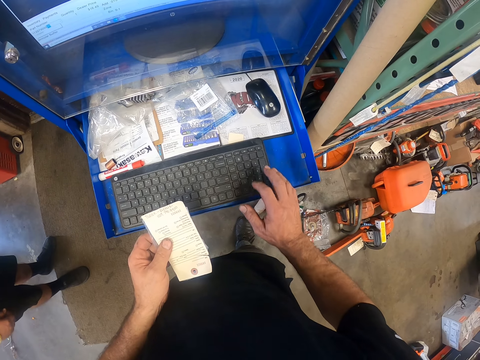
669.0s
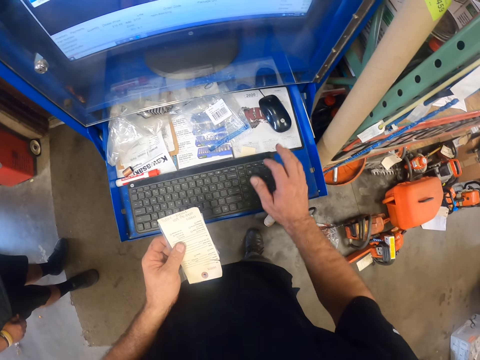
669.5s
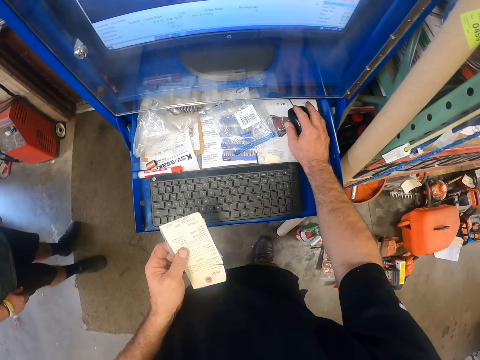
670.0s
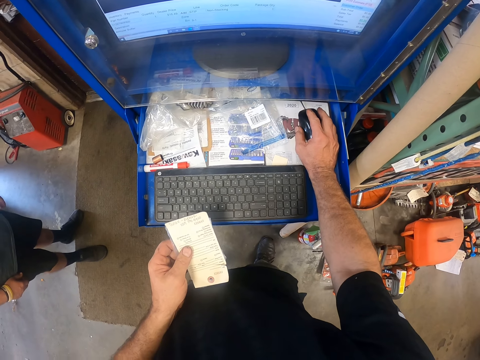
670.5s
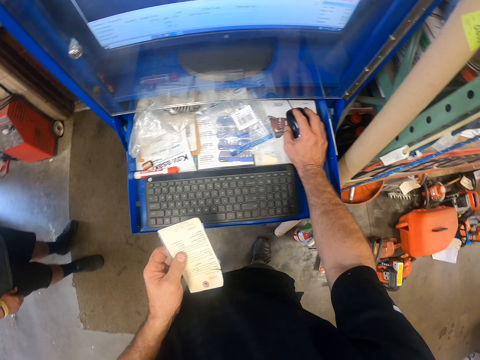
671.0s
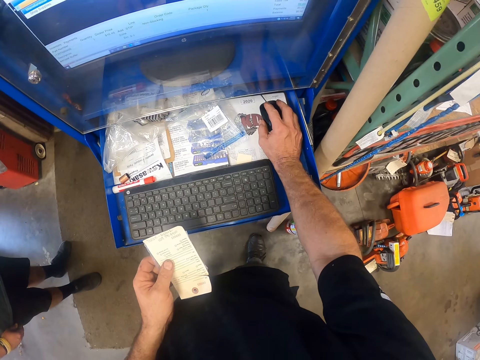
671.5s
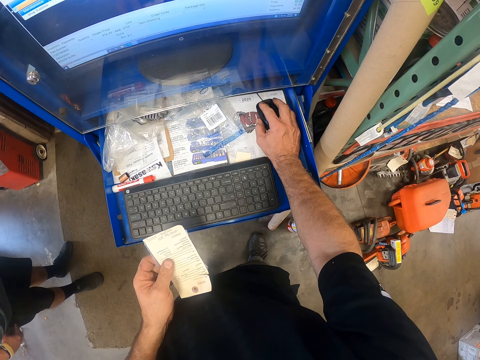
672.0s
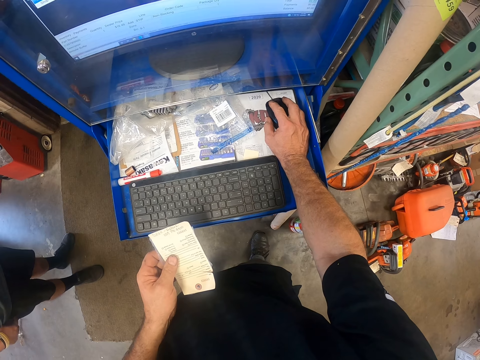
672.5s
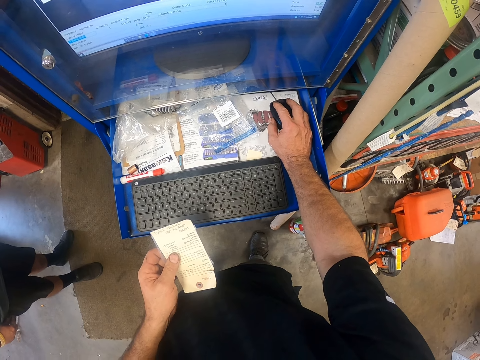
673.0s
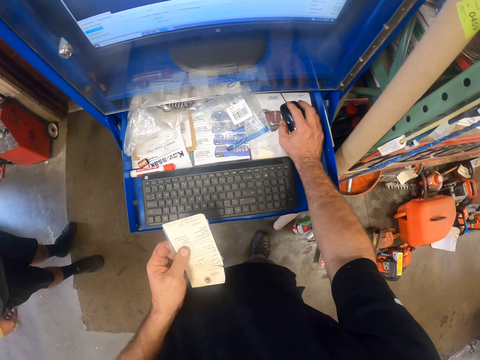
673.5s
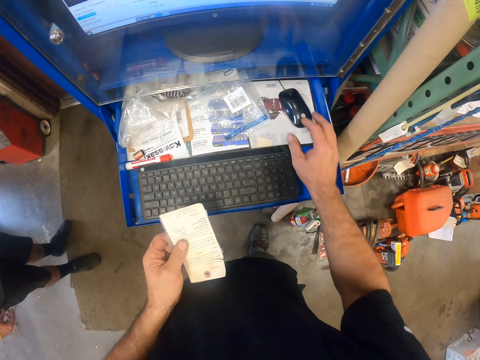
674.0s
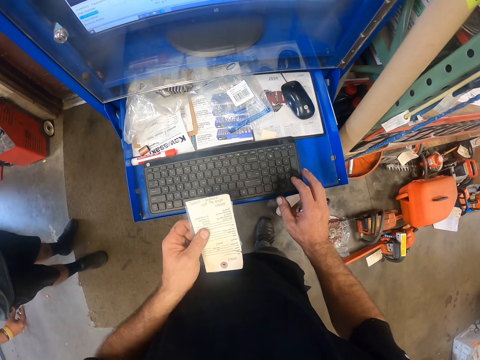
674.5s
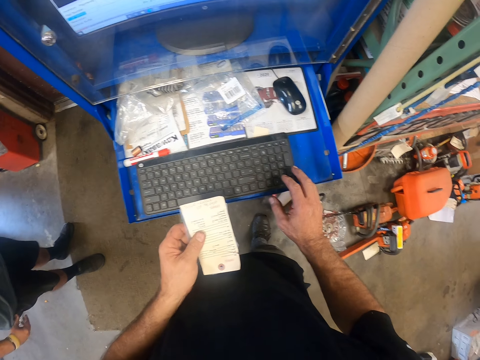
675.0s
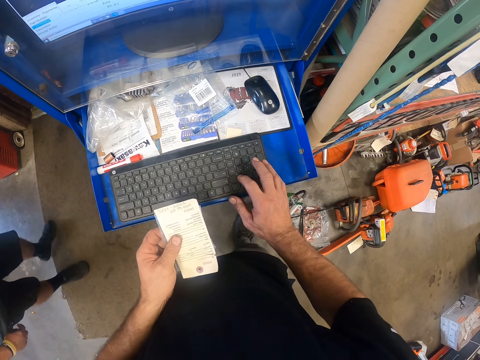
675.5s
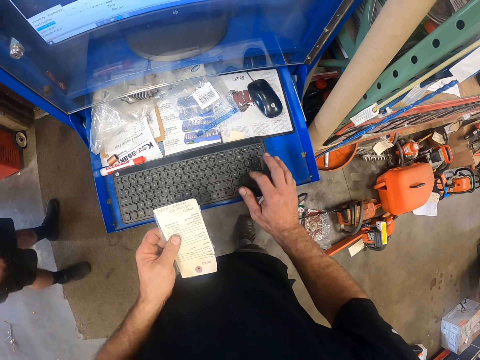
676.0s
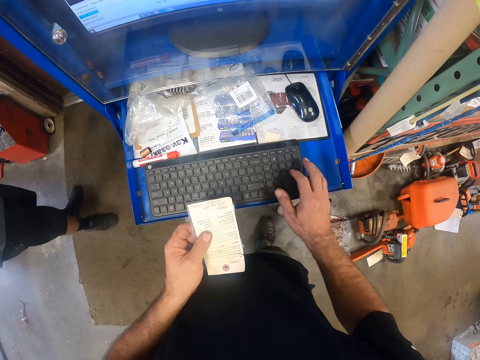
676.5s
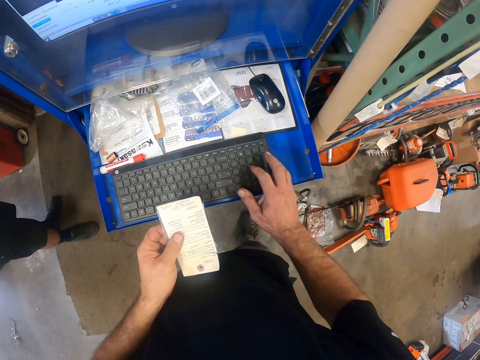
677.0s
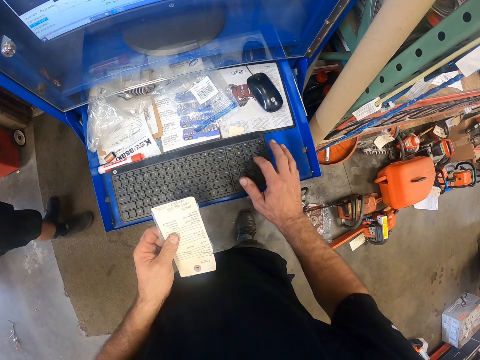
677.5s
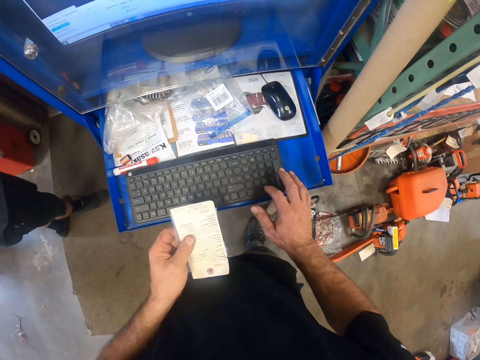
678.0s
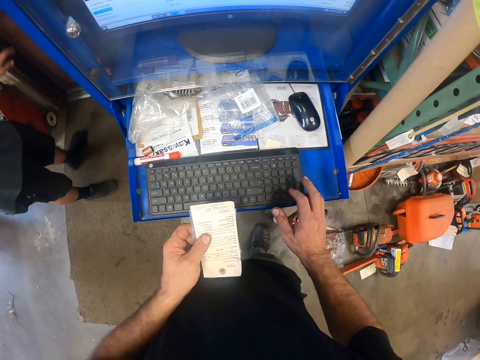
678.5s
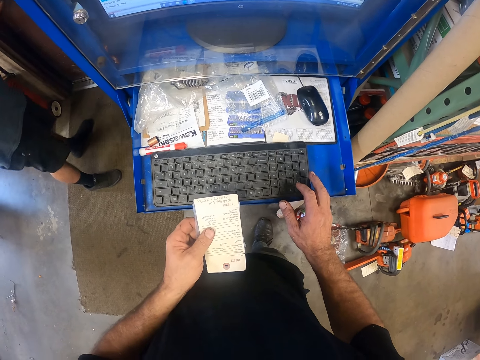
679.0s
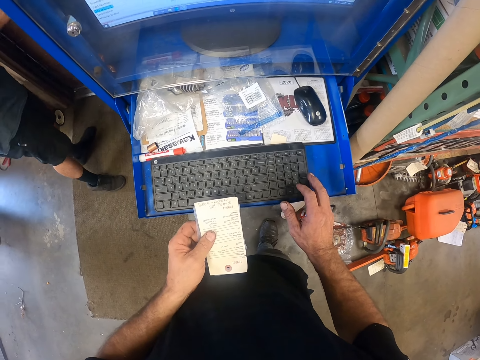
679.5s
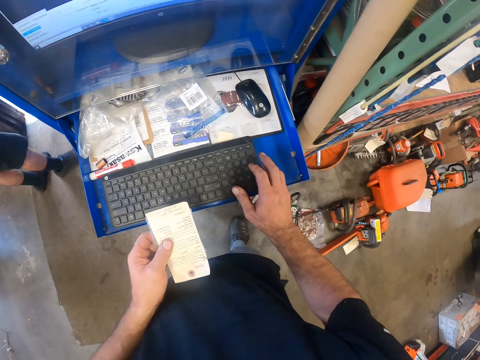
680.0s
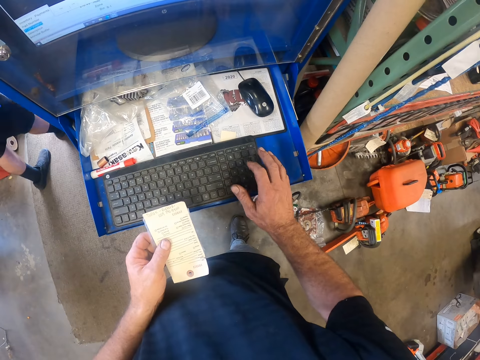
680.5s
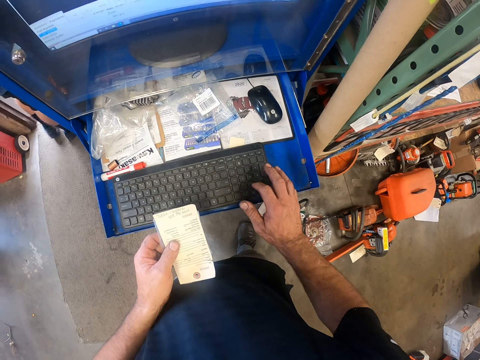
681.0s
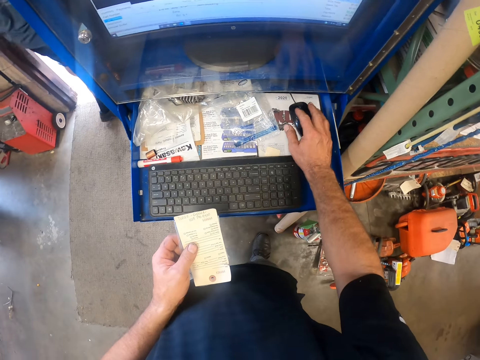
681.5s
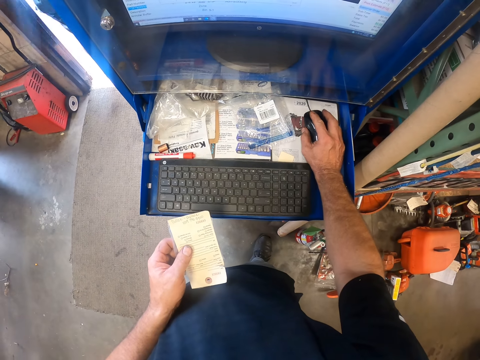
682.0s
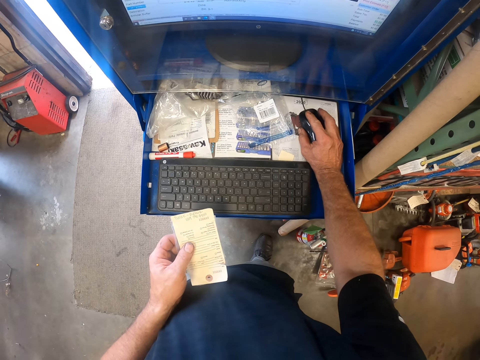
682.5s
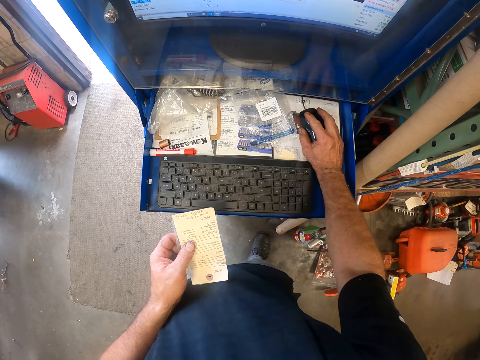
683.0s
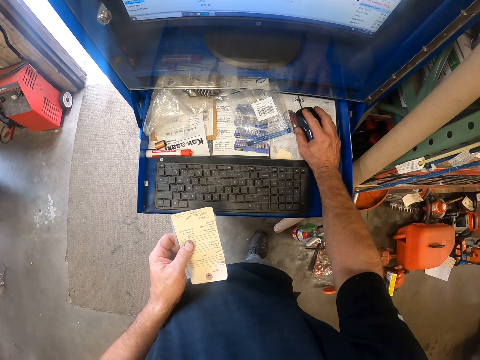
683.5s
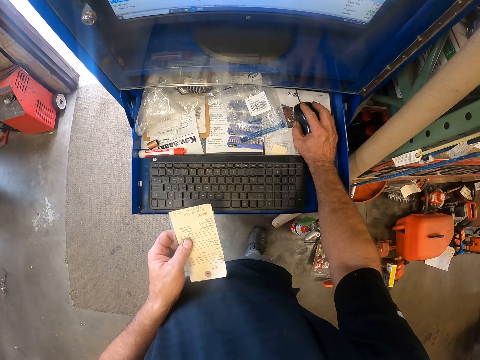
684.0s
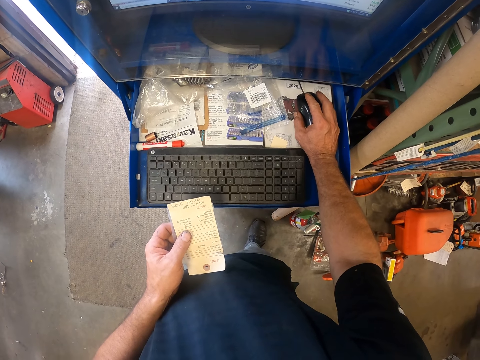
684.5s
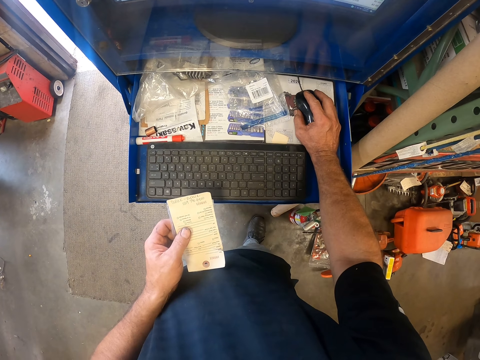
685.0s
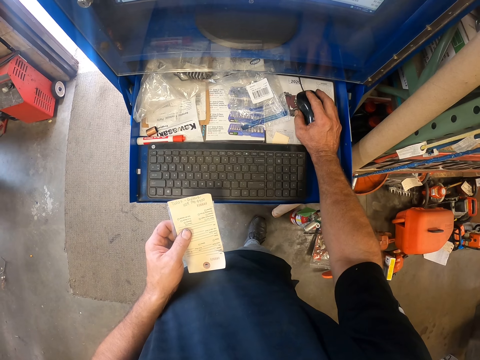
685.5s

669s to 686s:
The camera wearer operates a computer with a mouse. A man scratches himself. The camera wearer types on a keyboard. The man walks around. He walks around again. The camera wearer looks at the receipt. The man opens a door and walks around. The camera wearer types on the keyboard. They operate the computer with the mouse.

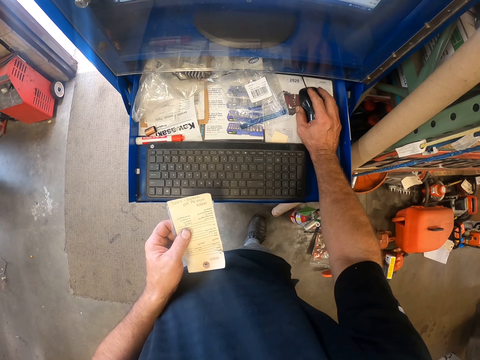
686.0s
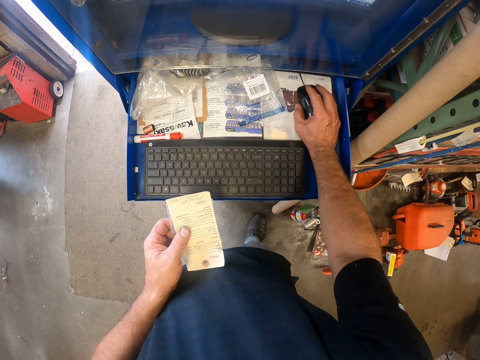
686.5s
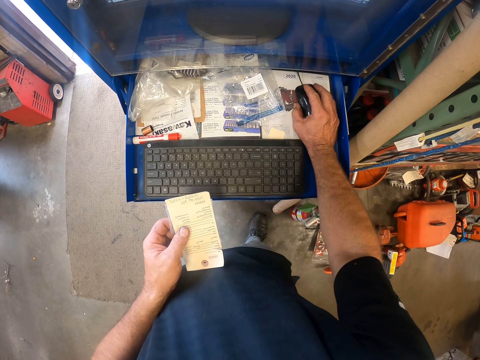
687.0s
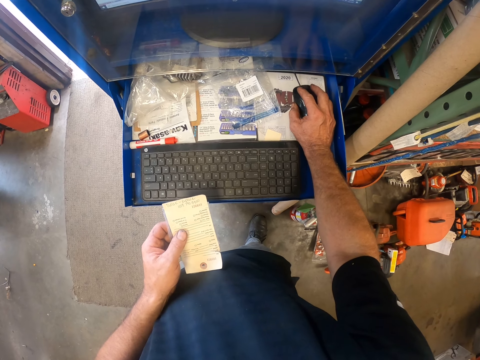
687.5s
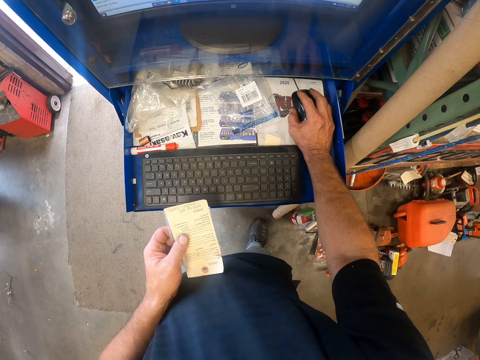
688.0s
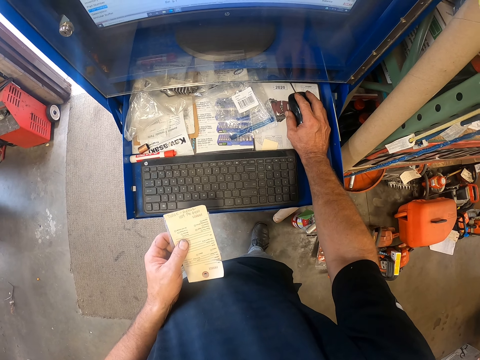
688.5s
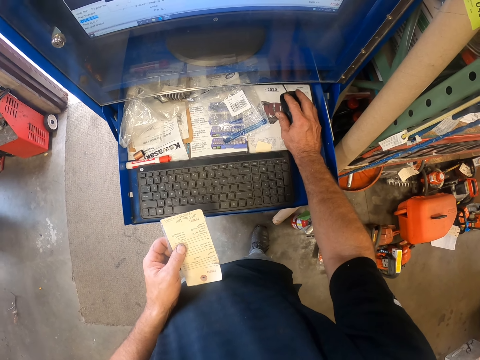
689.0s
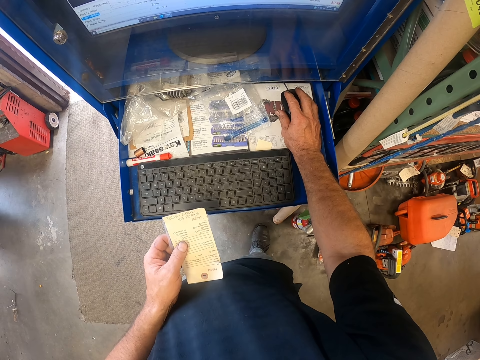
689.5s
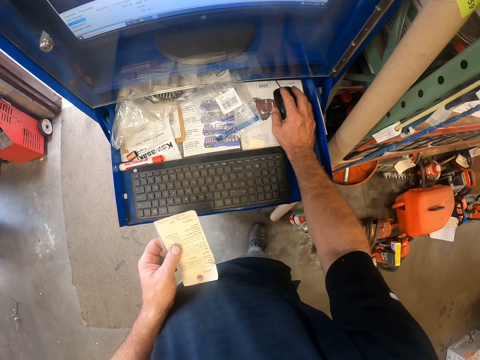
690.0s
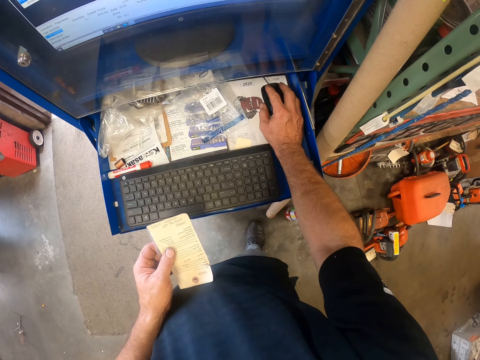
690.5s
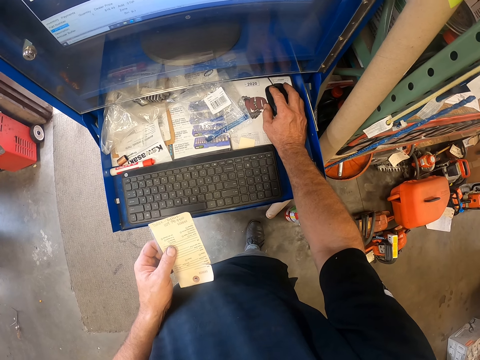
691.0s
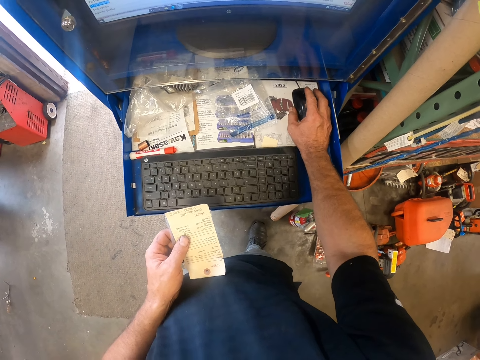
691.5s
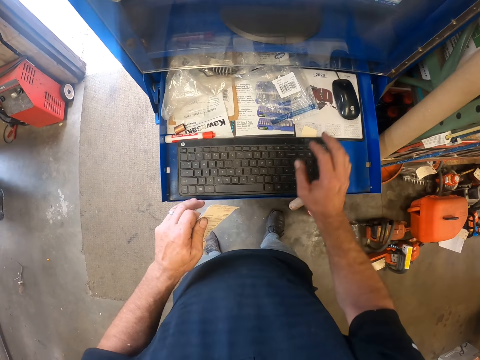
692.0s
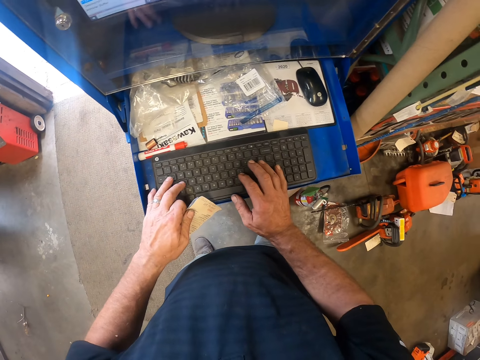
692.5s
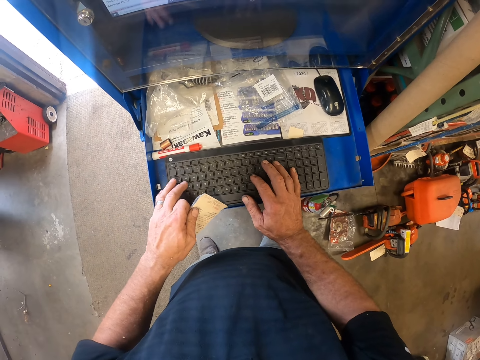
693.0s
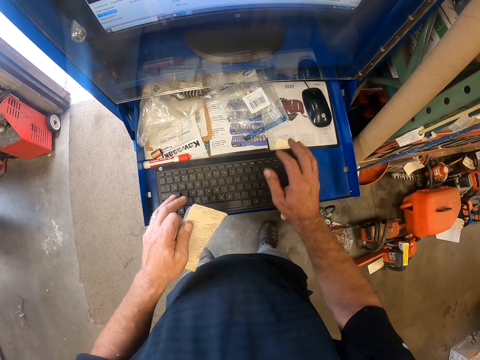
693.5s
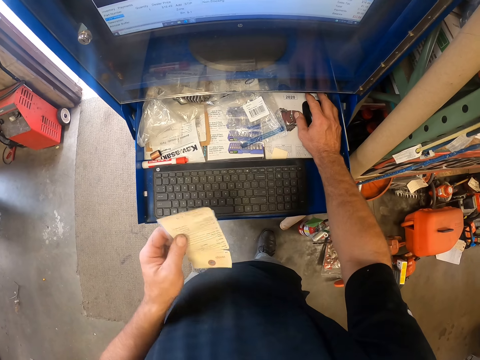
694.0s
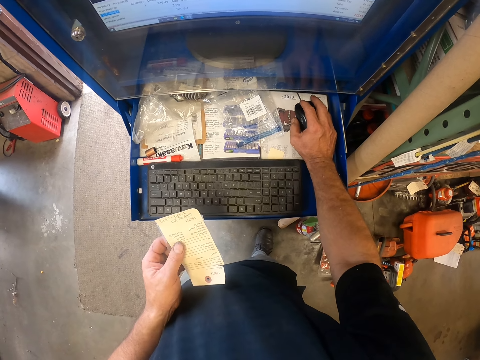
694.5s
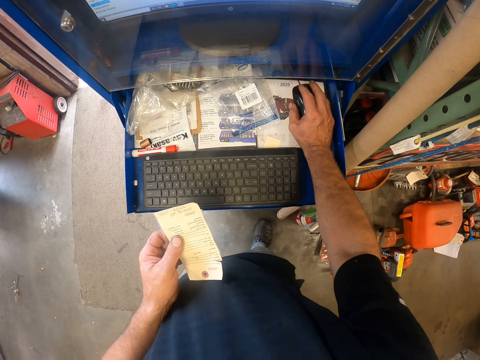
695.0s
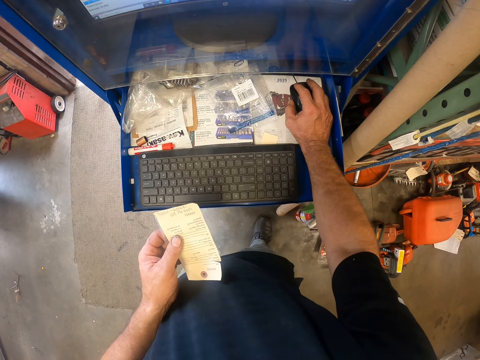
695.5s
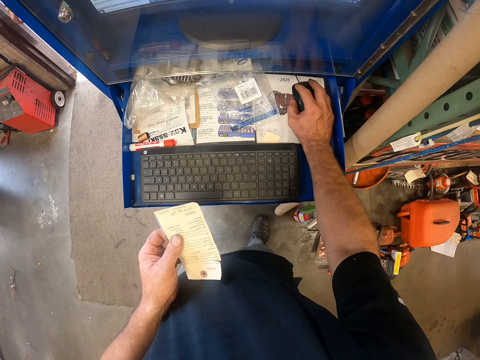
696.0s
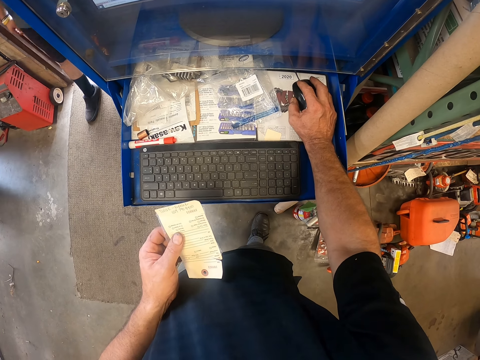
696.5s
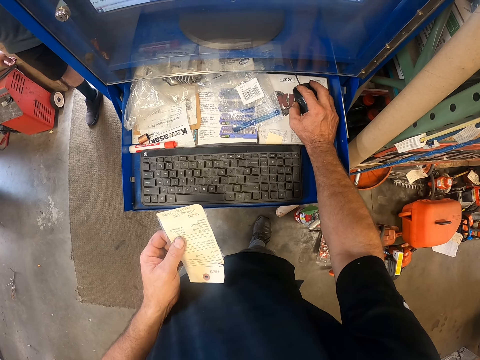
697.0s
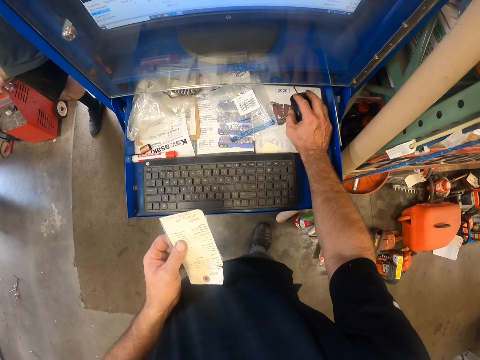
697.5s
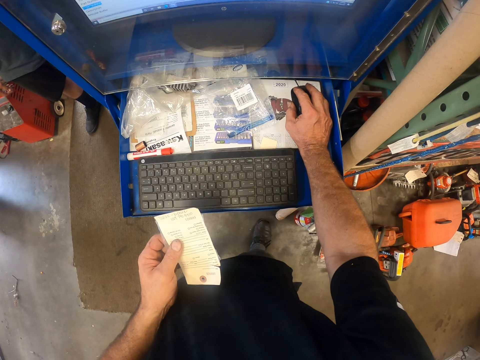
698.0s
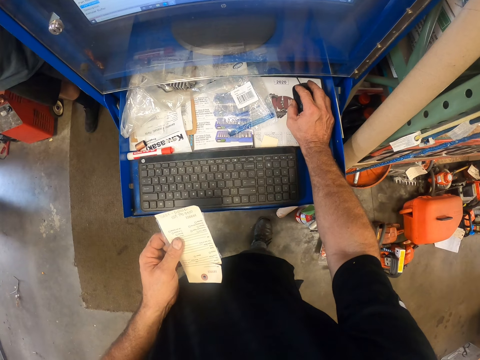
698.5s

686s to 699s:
The camera wearer types on a keyboard. They operate a computer with a mouse. A man moves forward and walks in the workshop. The man stands on the doorstep.
